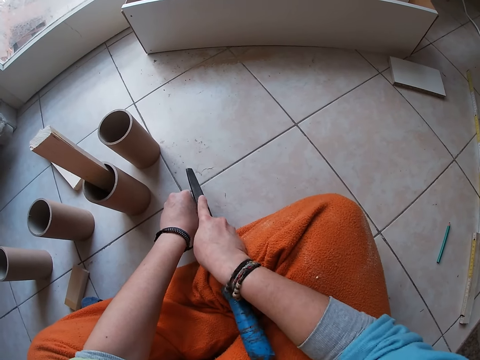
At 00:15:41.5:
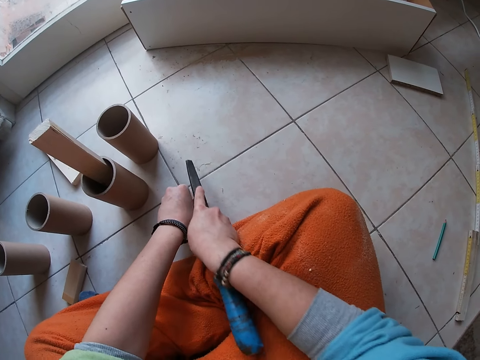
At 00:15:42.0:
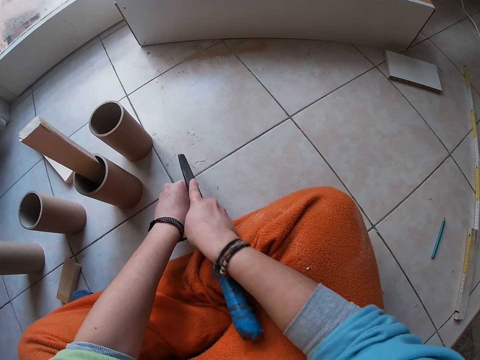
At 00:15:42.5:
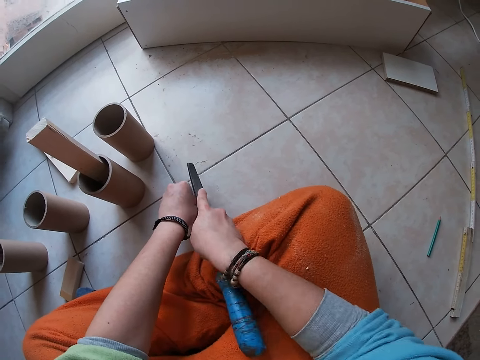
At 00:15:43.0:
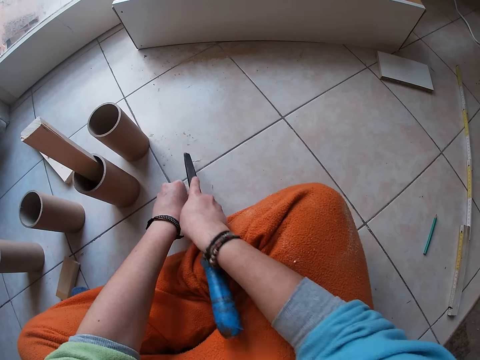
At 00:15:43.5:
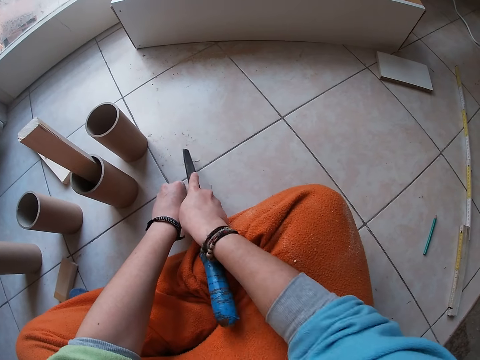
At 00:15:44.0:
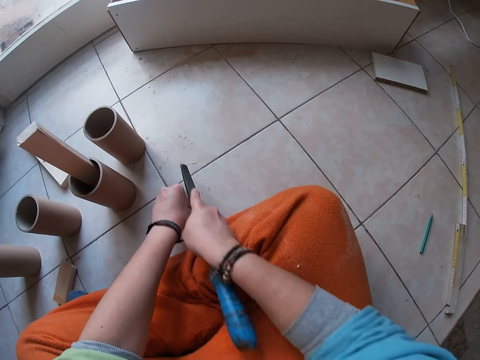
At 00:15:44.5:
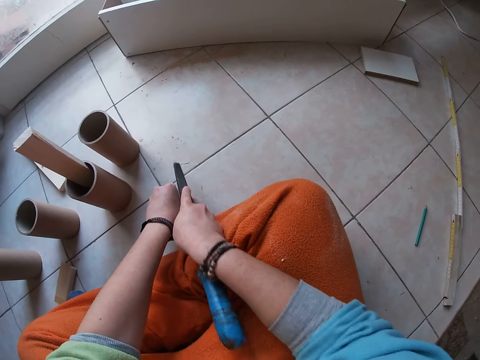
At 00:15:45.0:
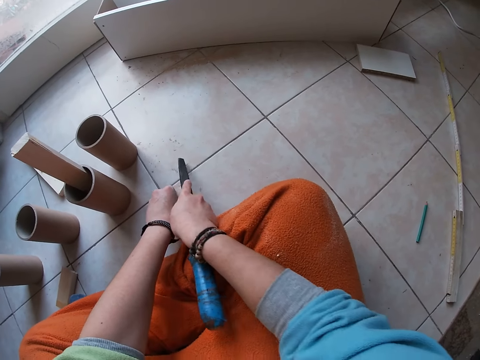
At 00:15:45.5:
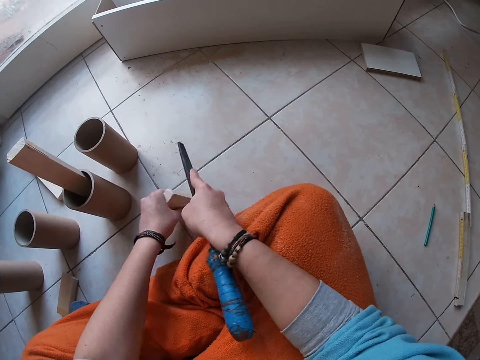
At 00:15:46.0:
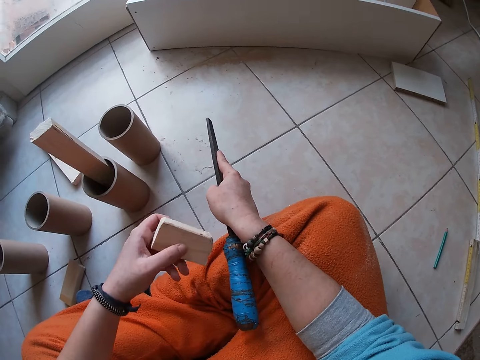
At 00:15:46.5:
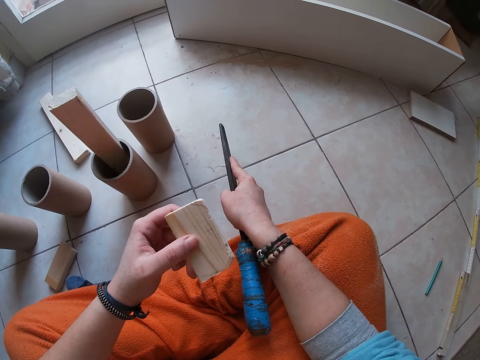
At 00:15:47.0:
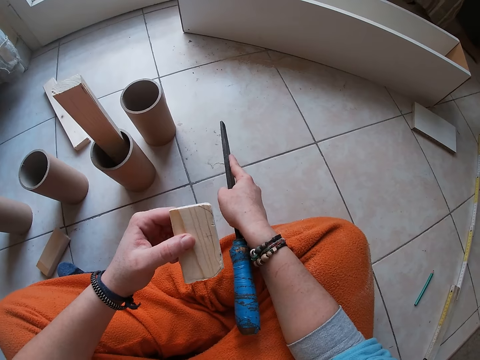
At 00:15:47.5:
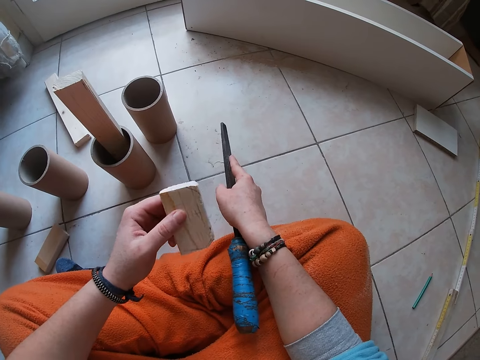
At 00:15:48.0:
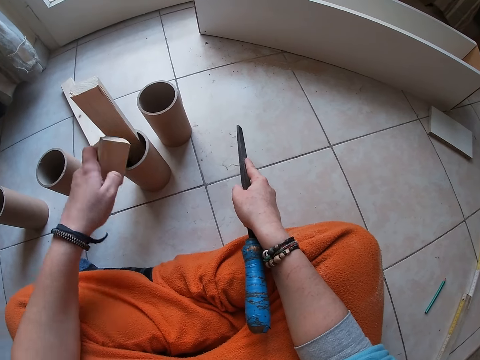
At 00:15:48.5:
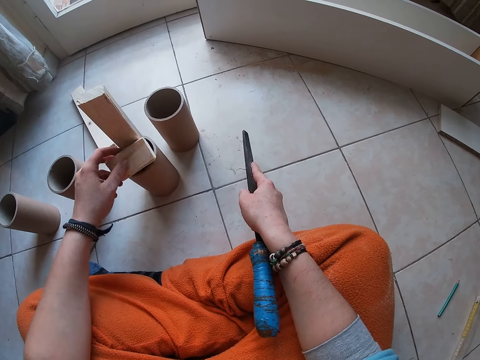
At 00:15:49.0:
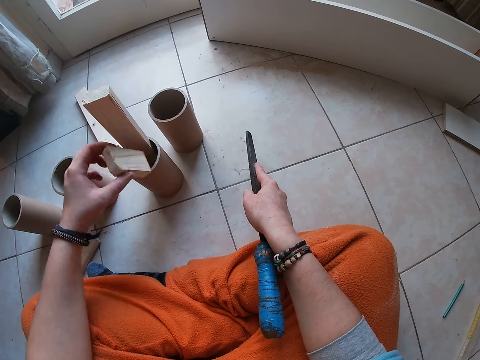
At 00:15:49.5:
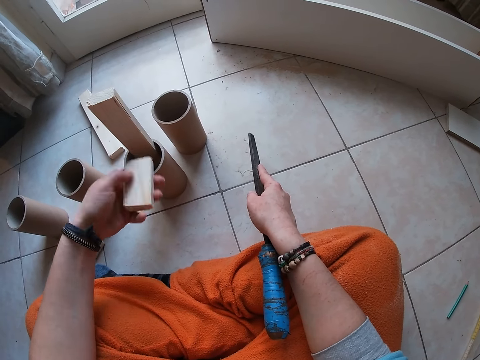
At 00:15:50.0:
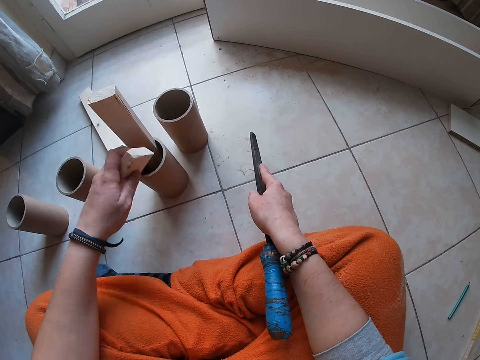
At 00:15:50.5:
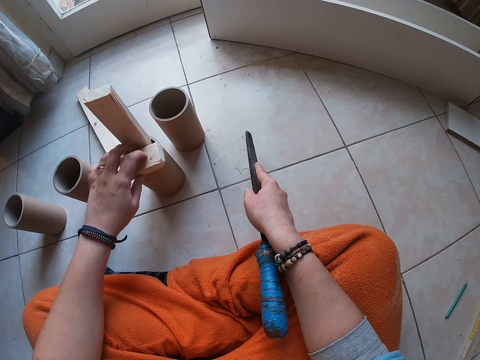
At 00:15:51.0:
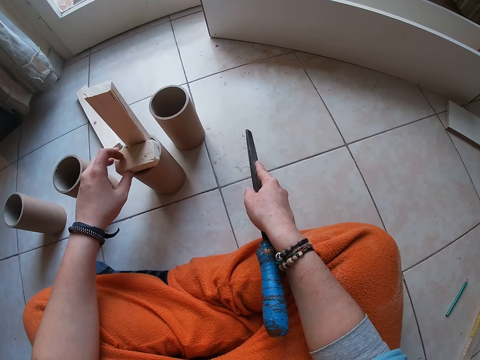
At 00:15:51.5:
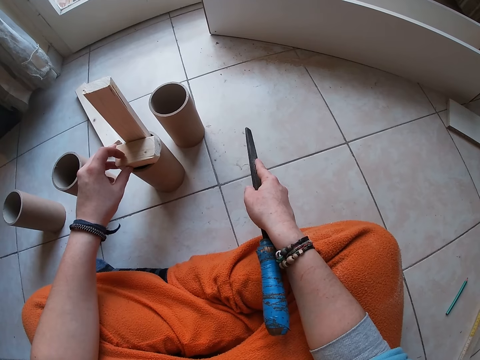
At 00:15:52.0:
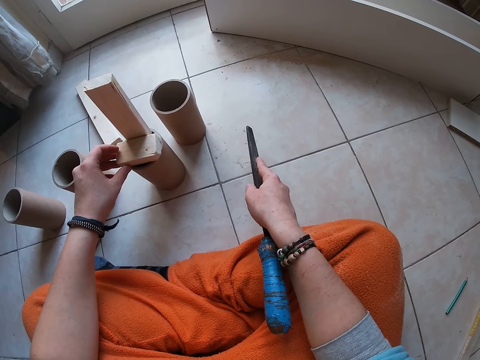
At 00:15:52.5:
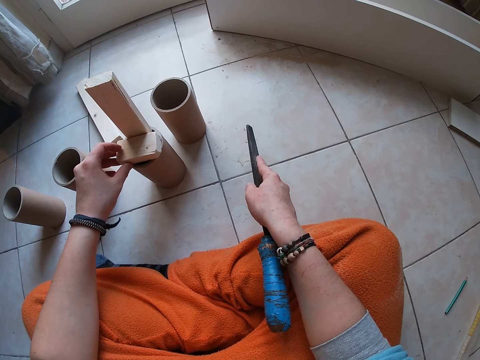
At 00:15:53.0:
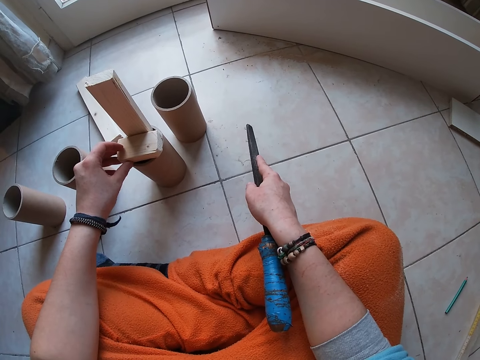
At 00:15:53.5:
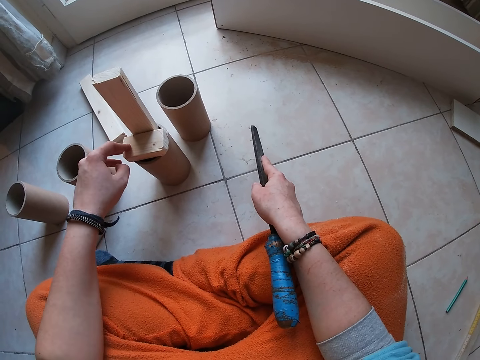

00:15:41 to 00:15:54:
The camera wearer takes a closer look at the woodblock in his left hand. He places the woodblock in his left hand on the cardboard tube. He picks up the woodblock from the cardboard tube with his left hand. He places the woodblock in his left hand on the cardboard tube.

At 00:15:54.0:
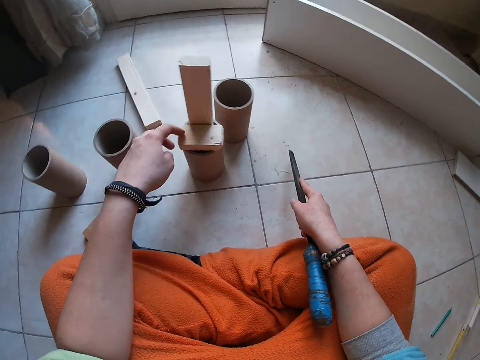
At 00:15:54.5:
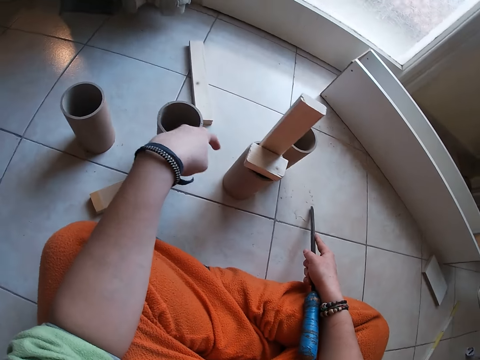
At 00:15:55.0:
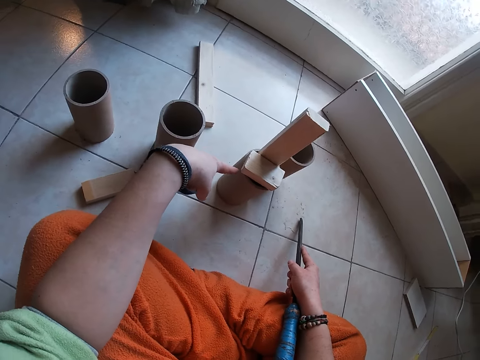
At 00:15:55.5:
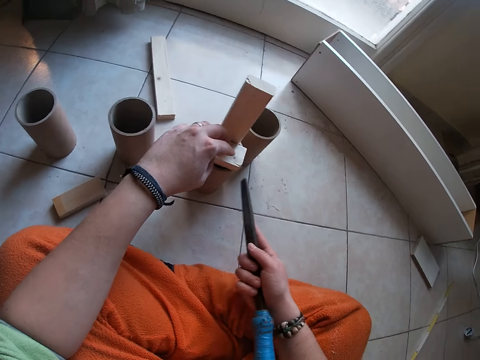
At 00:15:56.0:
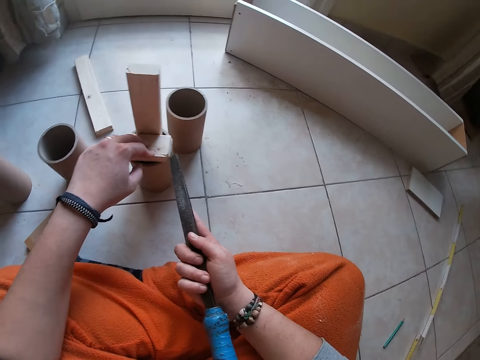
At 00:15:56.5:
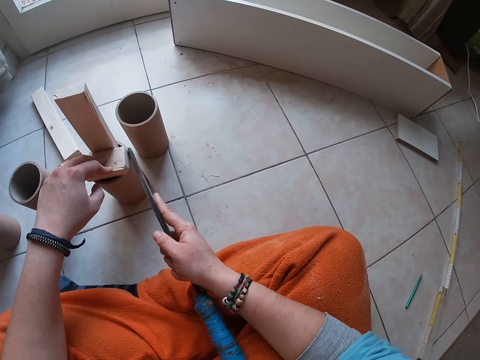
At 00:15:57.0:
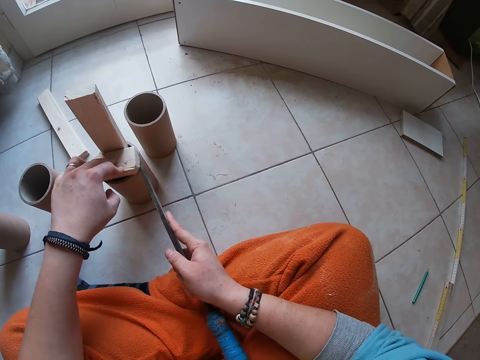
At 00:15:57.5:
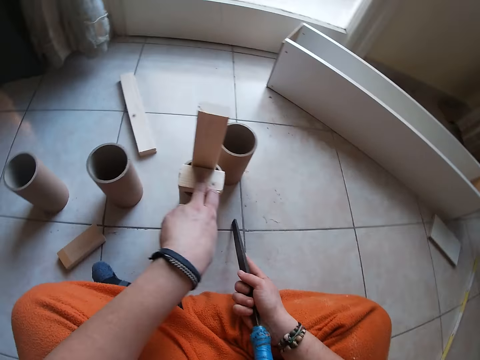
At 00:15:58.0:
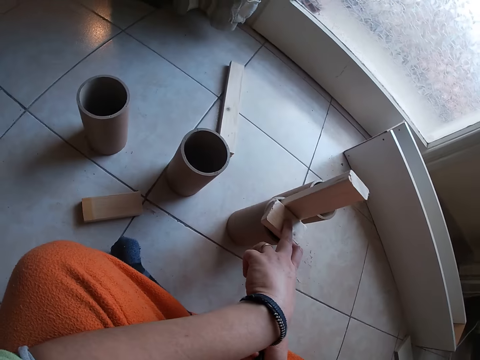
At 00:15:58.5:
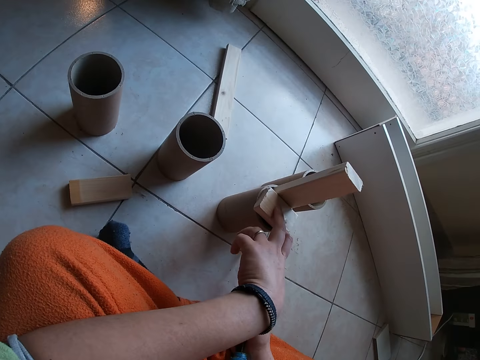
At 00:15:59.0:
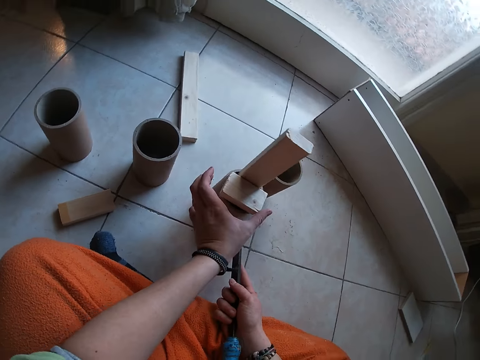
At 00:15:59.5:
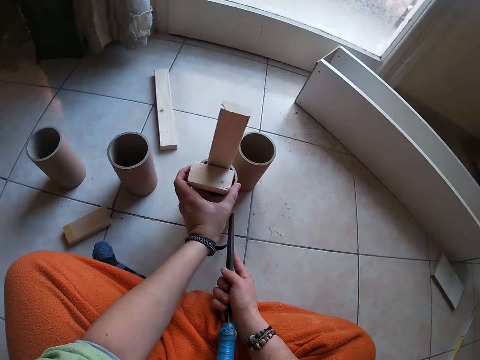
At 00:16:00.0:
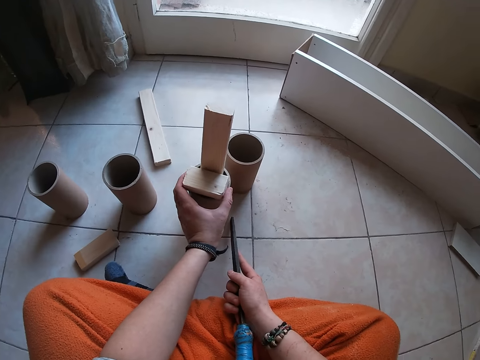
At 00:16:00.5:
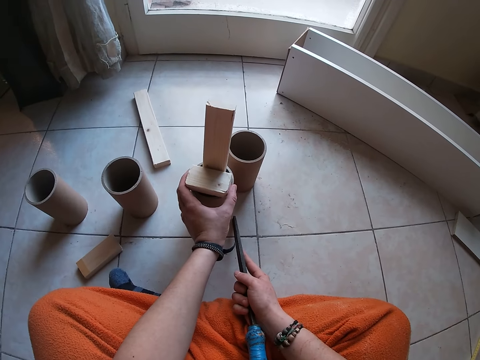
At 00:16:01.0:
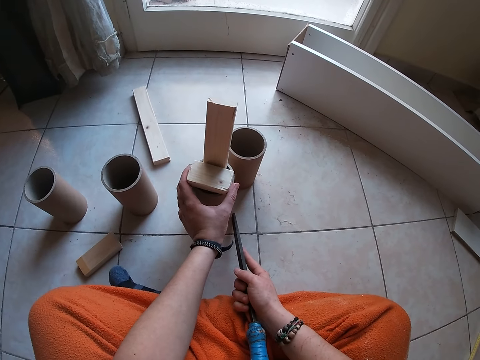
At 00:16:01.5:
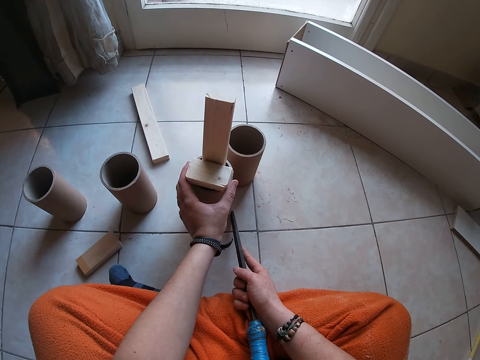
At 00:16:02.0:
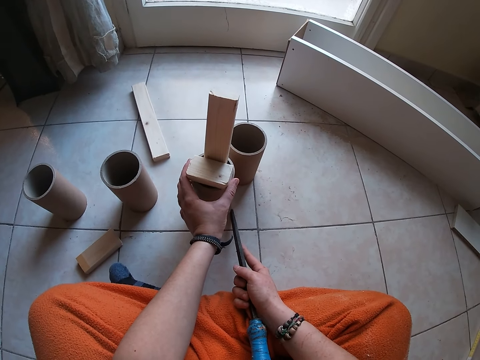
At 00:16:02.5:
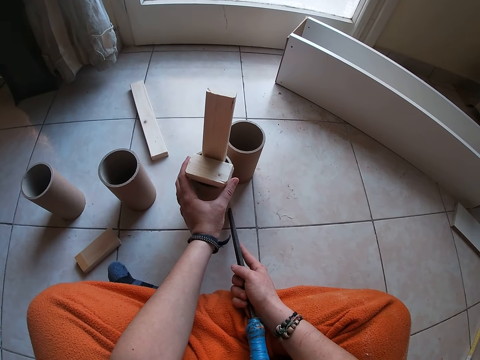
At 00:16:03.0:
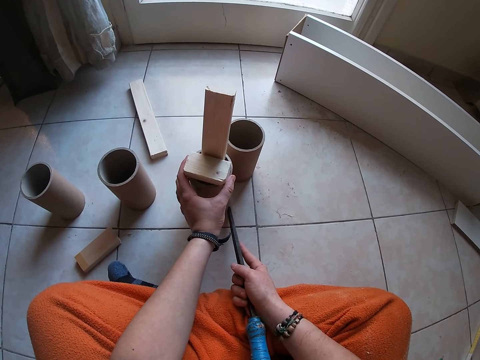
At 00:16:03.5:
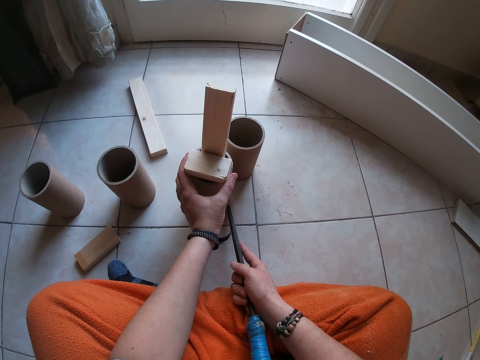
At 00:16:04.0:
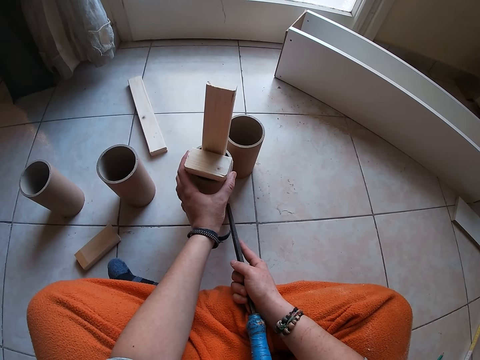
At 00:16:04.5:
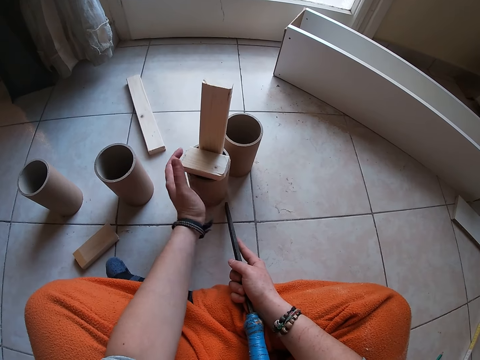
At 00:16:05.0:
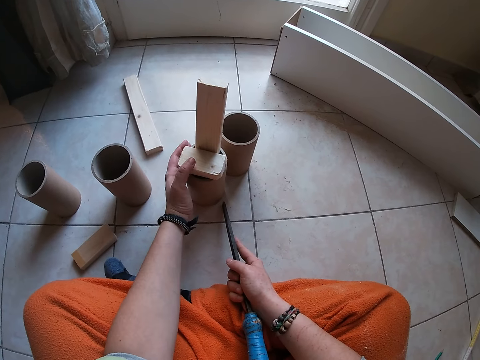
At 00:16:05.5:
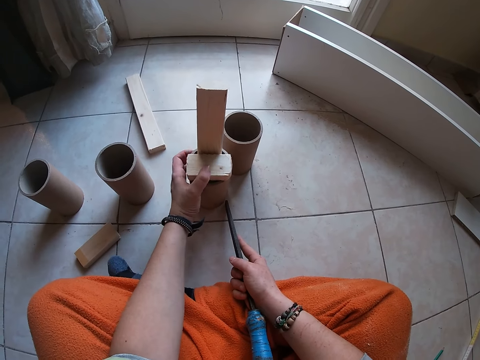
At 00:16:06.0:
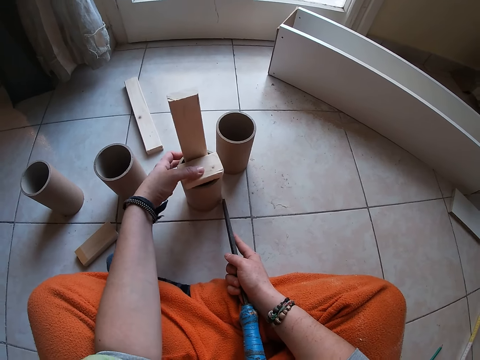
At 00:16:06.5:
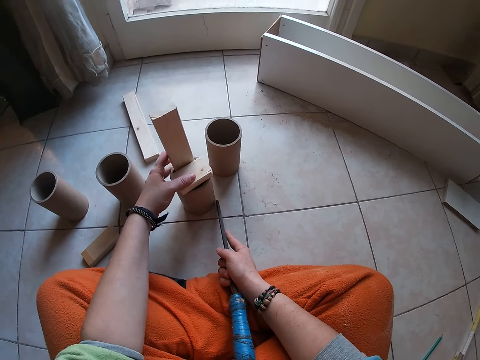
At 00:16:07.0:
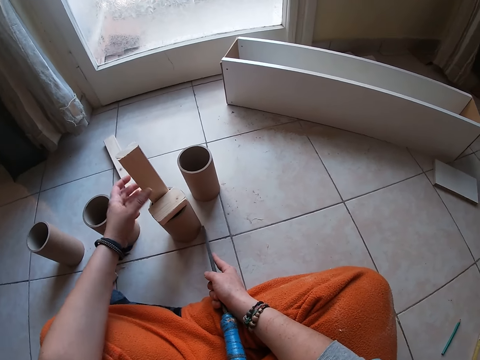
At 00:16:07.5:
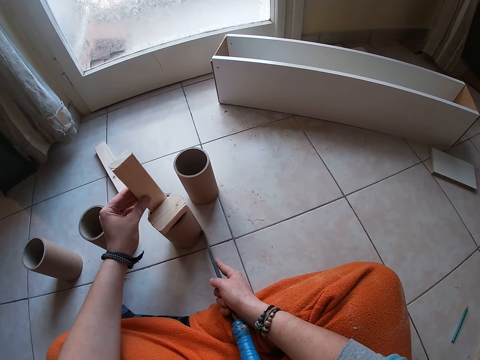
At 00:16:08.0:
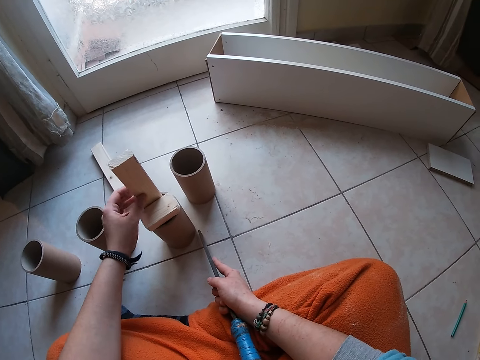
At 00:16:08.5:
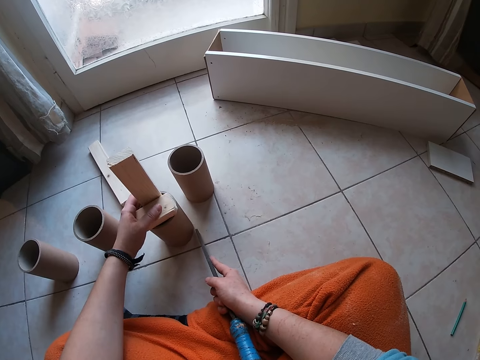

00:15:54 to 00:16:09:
The camera wearer files the woodblock in his left hand with the wood file in his right hand on the cardboard tube. He sets the woodblock on the cardboard tube with his left hand.
